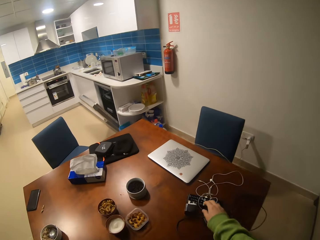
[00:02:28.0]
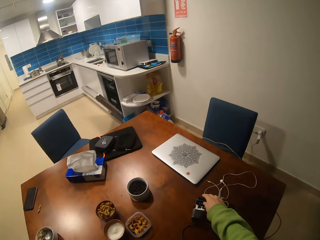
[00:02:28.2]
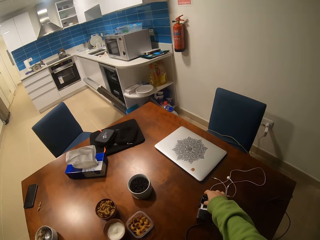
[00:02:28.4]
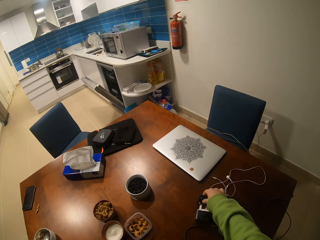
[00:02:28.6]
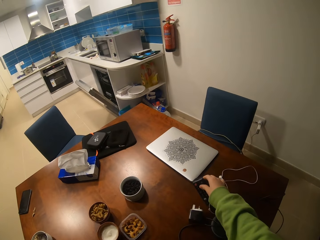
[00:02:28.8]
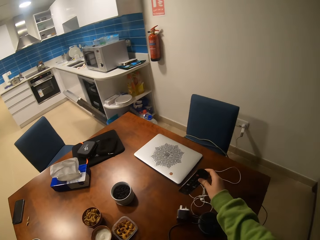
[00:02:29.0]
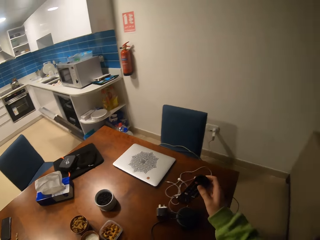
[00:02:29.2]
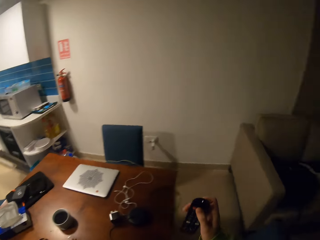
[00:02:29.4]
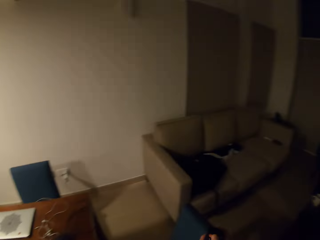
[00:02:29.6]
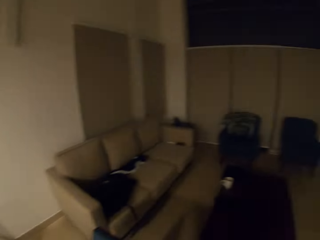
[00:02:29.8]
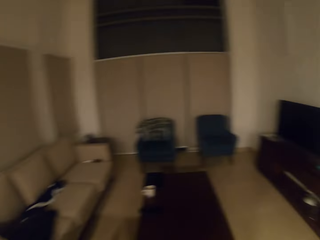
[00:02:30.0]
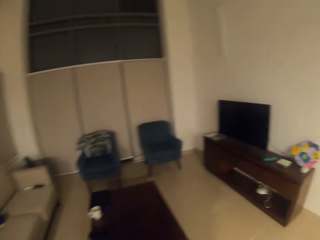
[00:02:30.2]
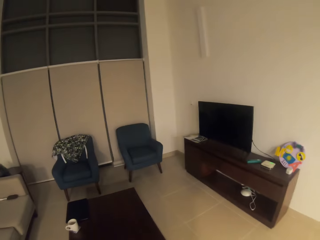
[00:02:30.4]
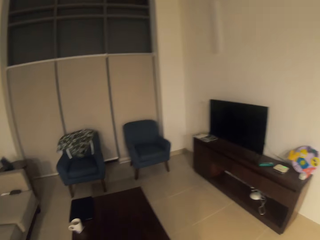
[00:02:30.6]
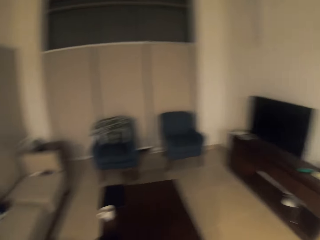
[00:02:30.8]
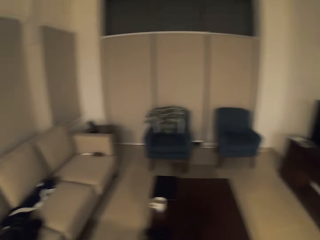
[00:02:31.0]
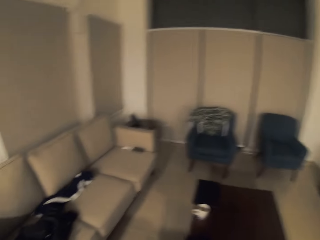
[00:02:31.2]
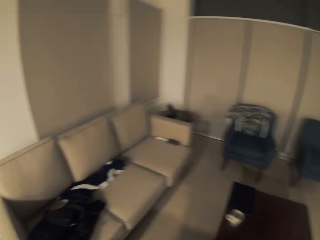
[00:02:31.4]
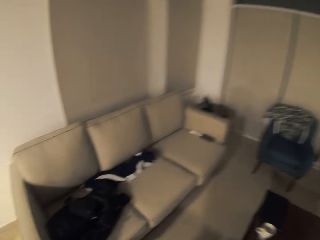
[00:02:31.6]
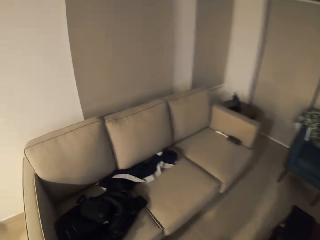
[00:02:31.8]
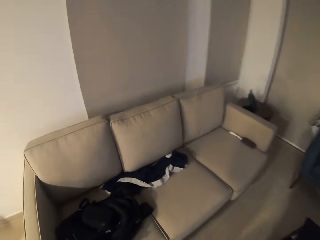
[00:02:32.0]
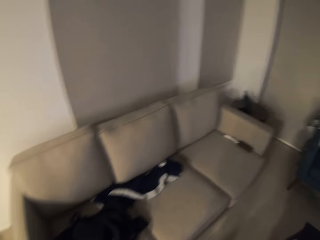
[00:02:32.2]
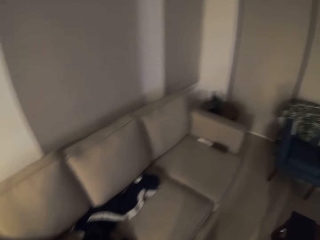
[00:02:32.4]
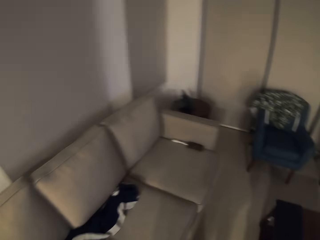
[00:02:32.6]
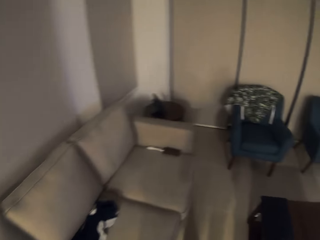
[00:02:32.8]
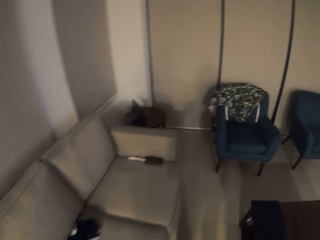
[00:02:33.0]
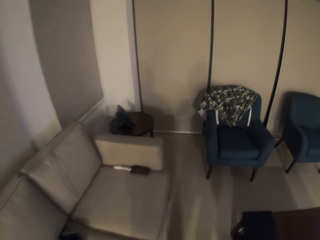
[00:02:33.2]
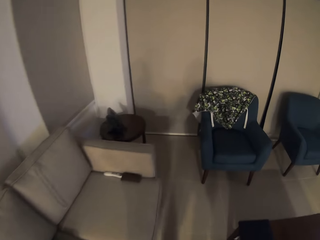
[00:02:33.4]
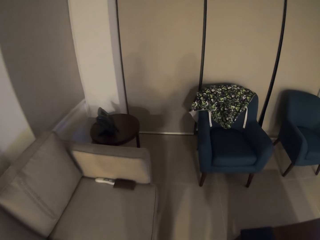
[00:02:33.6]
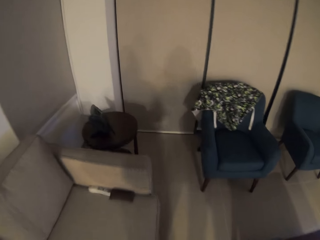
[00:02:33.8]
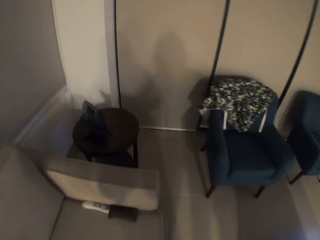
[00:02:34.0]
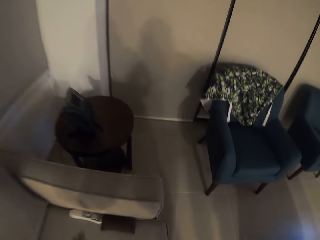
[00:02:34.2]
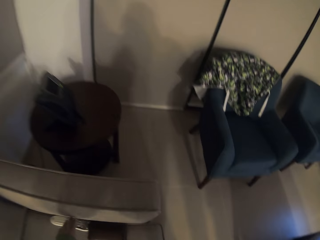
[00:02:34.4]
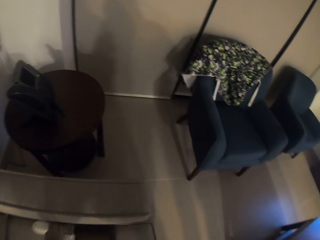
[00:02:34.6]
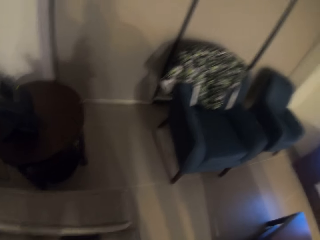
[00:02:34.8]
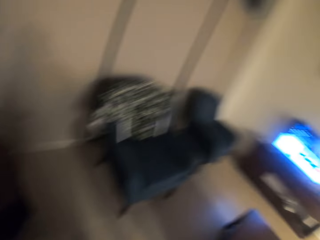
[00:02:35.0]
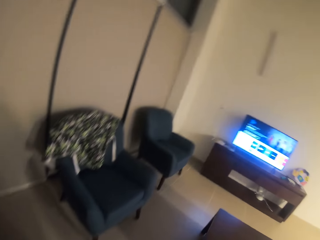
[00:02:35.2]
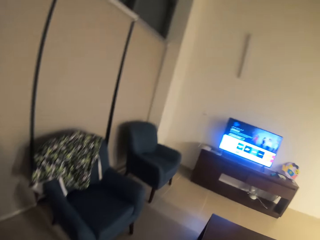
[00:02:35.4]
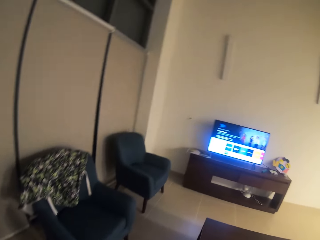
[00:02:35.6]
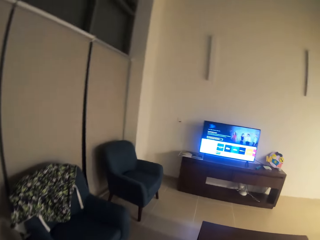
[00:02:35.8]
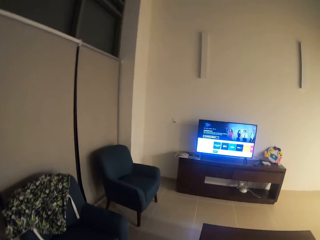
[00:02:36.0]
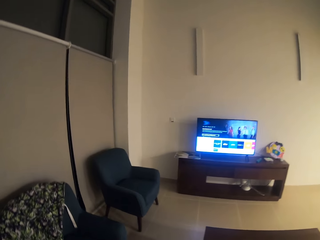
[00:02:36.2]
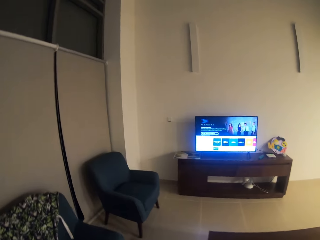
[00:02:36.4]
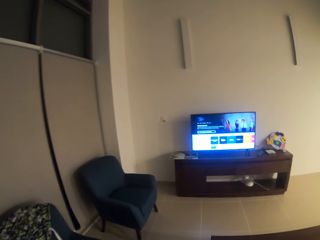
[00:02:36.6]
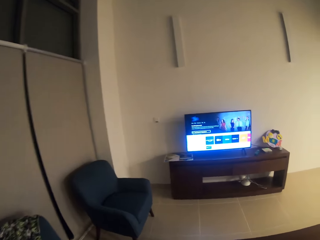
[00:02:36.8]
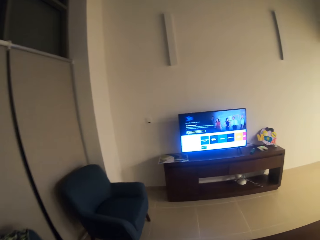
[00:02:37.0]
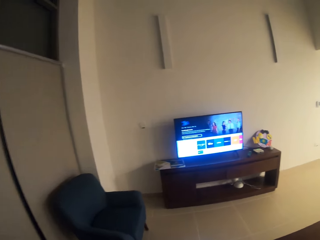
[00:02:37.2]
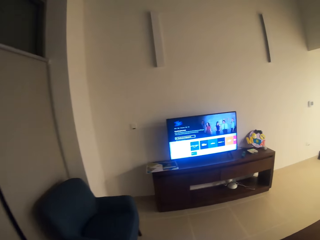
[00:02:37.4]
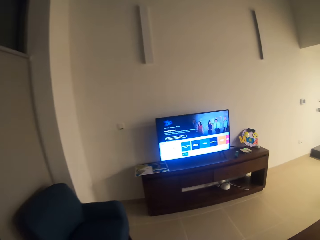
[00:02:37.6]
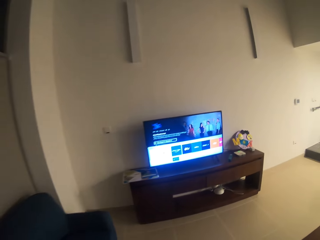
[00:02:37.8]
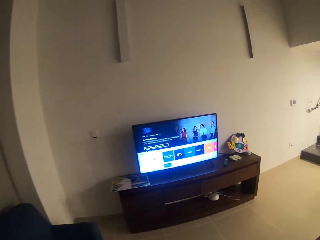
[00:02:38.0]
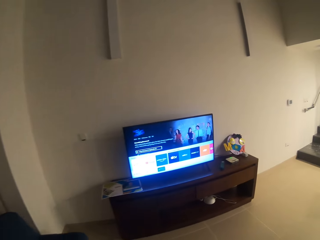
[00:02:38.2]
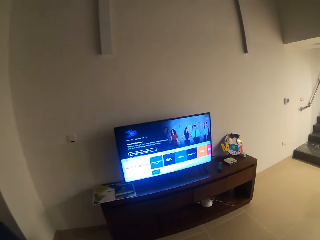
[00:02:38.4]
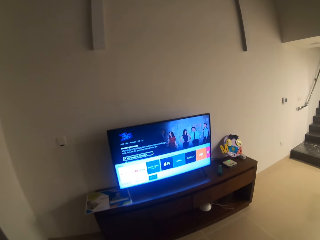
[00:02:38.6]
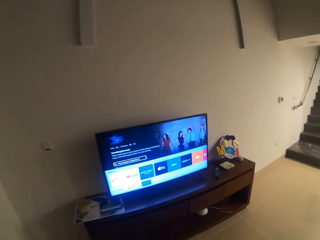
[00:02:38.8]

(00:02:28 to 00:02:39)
The camera wearer picks up a remote control on the table. They walk.

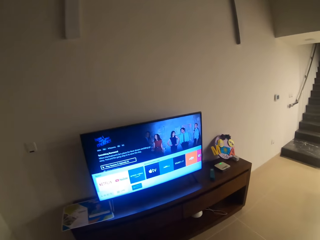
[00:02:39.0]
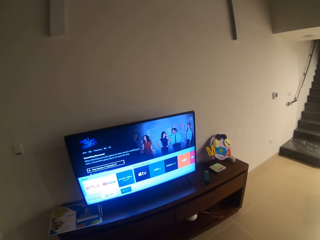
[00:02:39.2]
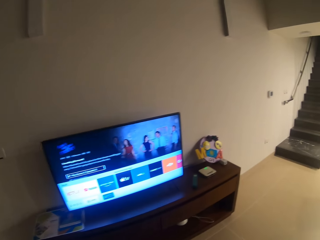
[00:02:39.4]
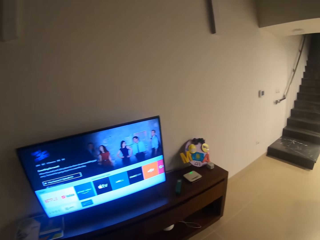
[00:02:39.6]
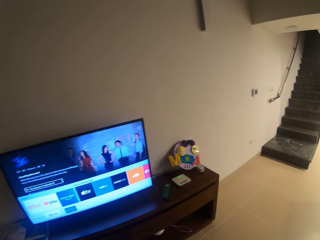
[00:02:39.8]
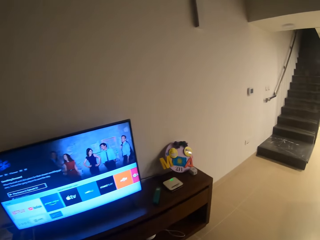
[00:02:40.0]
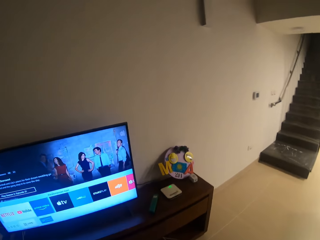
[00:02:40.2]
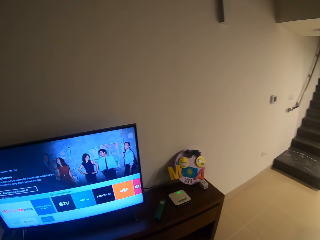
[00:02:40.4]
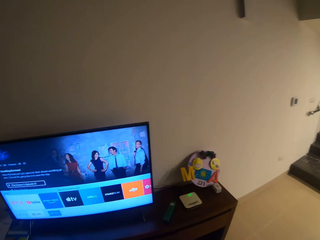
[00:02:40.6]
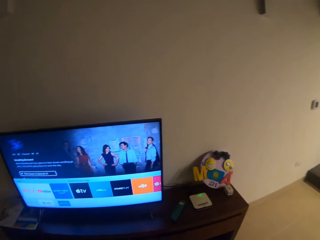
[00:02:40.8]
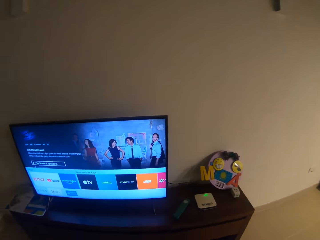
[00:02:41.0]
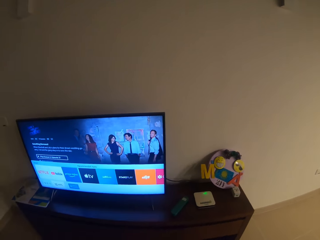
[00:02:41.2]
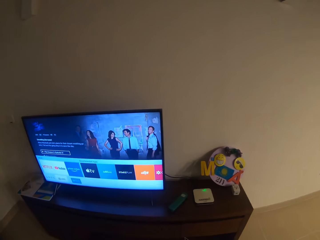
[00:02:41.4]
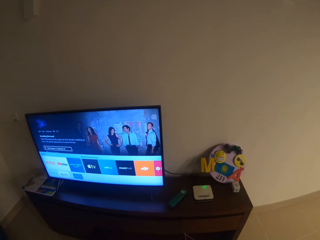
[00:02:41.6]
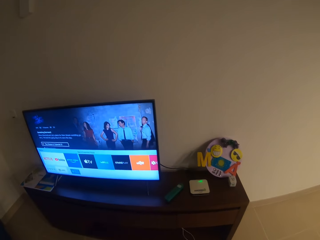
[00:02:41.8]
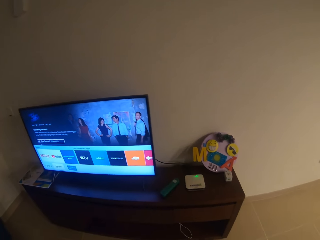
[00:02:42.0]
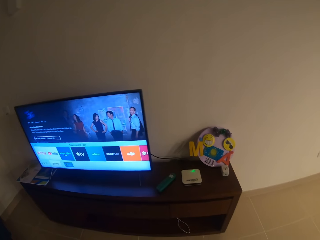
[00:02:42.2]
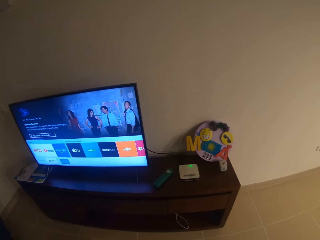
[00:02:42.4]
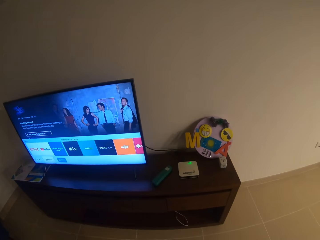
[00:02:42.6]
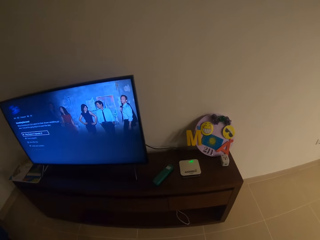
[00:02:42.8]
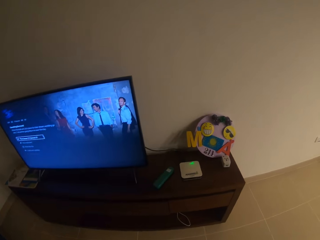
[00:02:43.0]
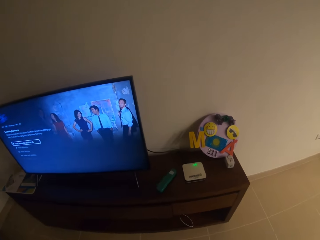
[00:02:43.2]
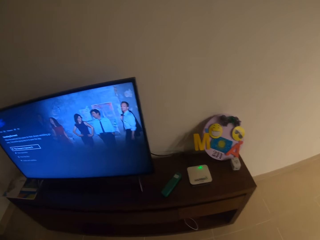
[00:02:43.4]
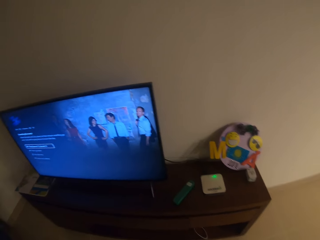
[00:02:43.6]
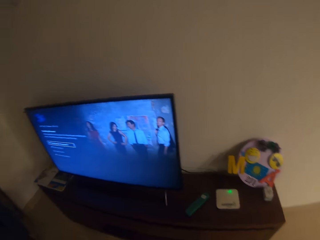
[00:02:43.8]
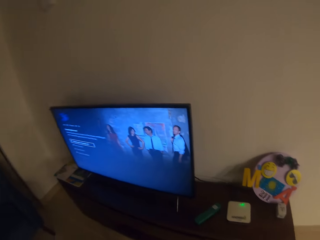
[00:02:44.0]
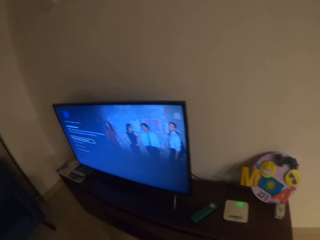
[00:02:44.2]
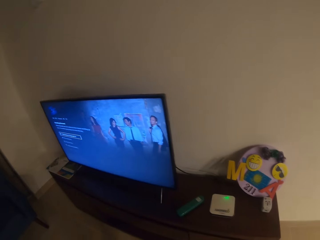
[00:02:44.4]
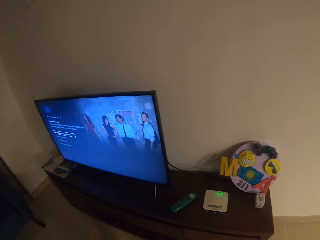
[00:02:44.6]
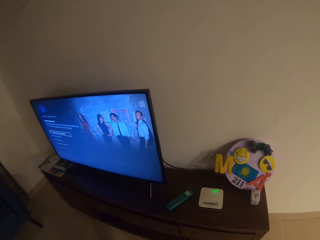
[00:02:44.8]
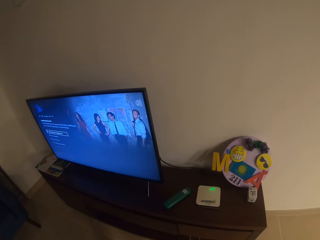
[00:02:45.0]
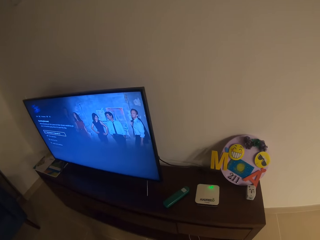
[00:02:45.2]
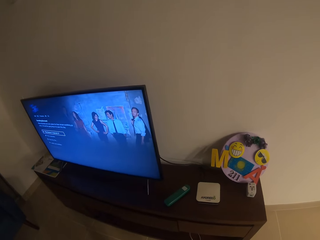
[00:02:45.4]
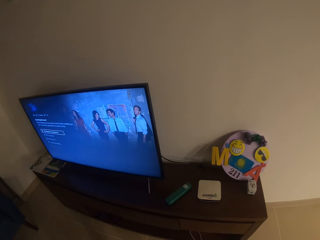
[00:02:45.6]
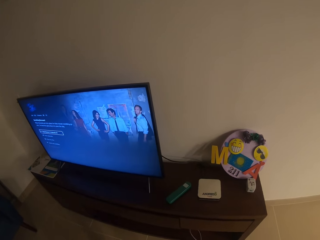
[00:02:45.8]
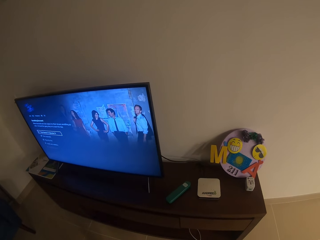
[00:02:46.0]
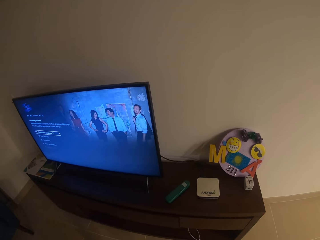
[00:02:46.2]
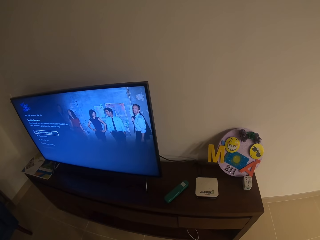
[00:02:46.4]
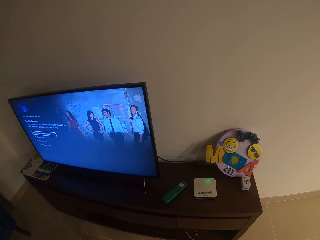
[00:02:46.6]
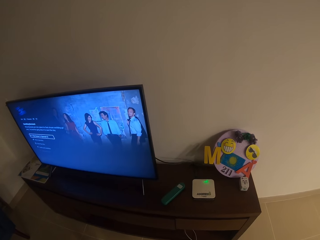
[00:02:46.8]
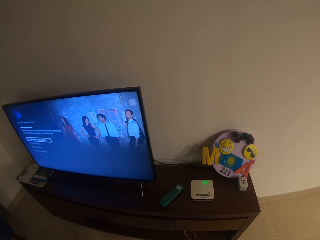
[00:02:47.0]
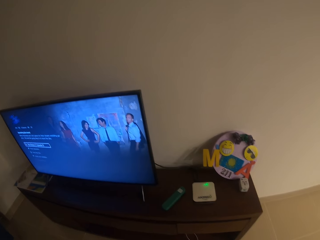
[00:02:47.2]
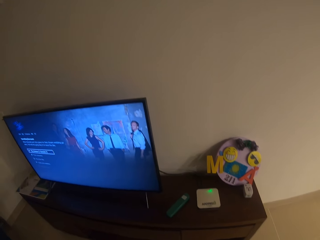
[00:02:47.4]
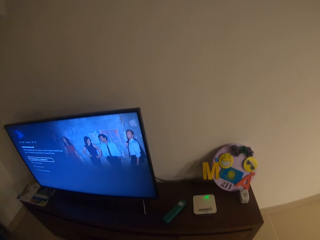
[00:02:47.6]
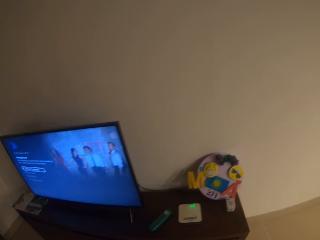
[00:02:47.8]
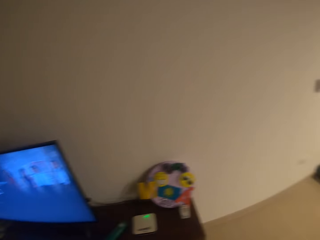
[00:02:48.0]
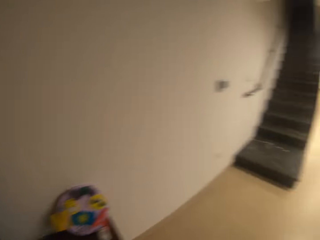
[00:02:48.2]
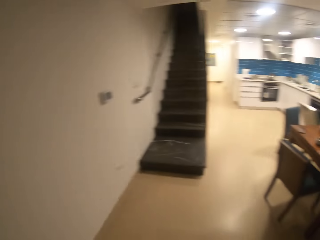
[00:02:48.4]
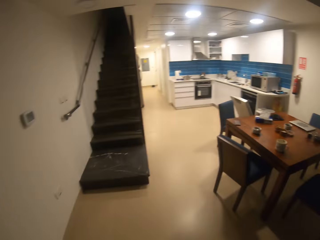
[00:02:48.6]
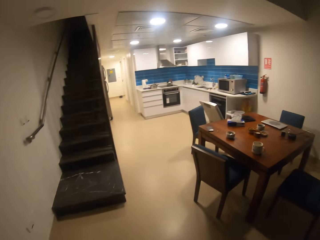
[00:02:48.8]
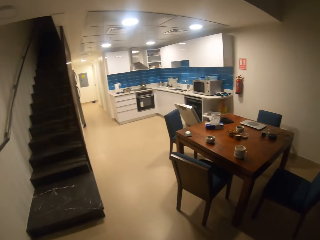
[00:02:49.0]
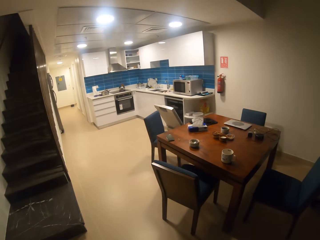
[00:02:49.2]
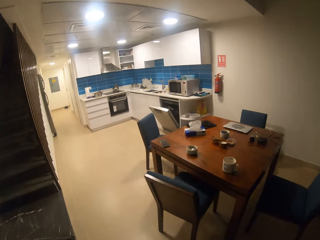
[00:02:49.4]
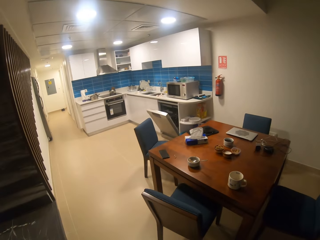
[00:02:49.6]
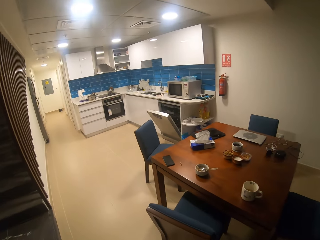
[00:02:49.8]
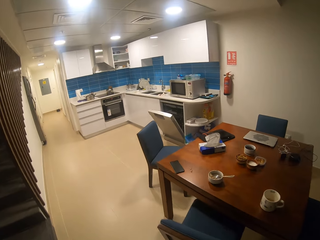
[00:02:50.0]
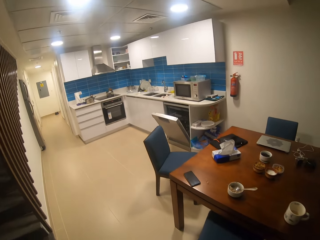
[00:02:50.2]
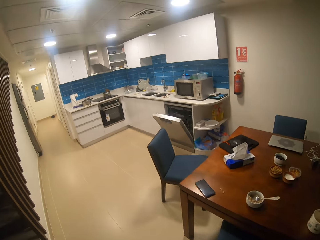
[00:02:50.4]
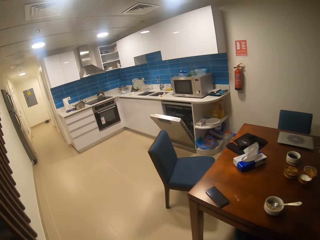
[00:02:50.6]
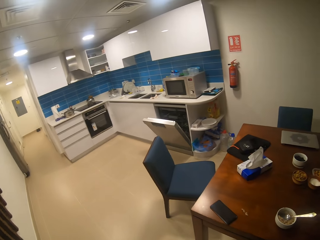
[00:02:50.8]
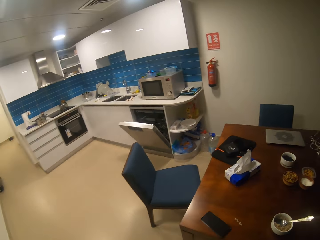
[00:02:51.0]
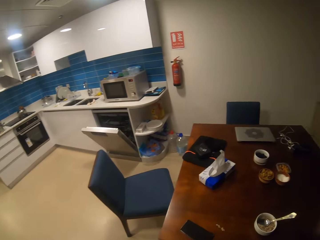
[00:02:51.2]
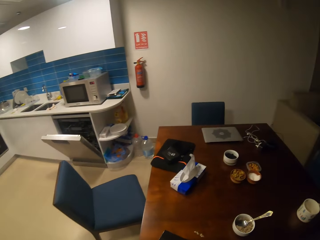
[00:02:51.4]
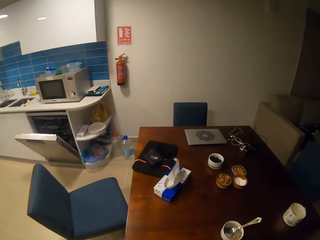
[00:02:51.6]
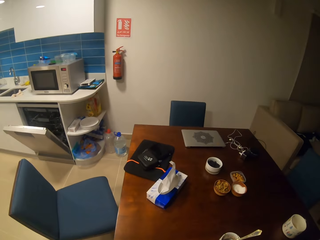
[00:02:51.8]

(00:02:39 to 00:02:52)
The camera wearer looks around. They walk.
